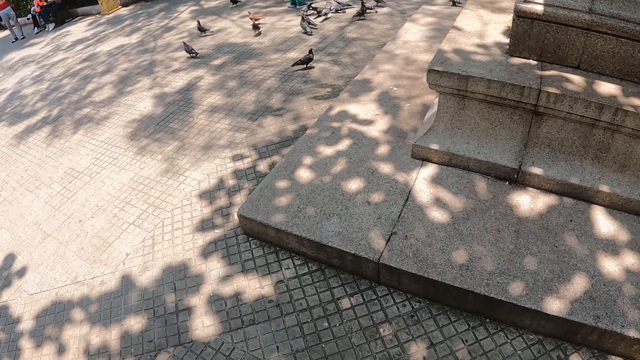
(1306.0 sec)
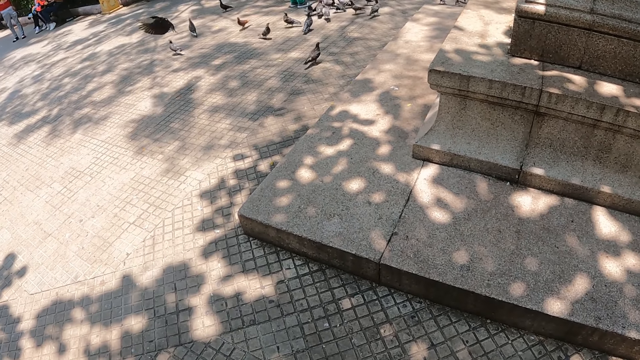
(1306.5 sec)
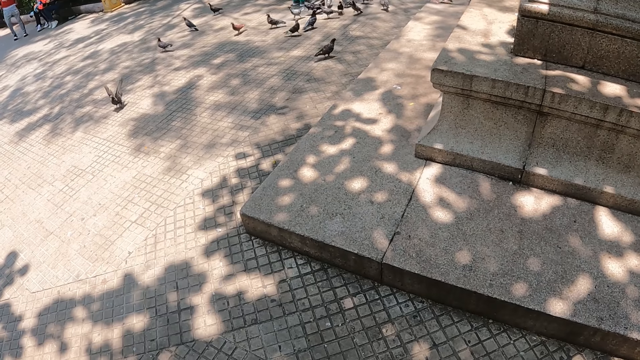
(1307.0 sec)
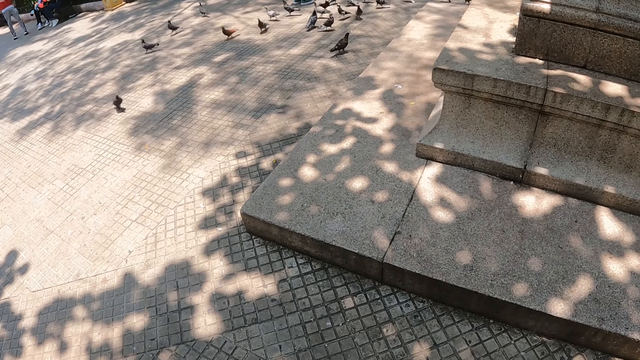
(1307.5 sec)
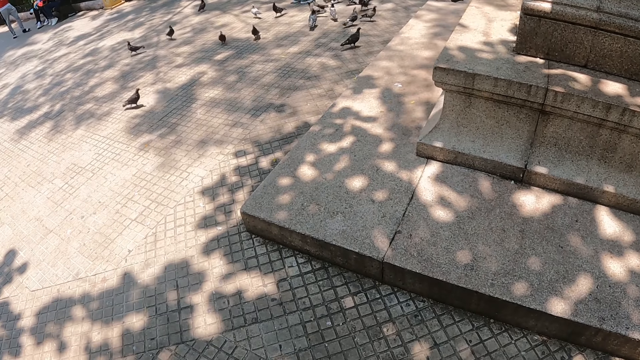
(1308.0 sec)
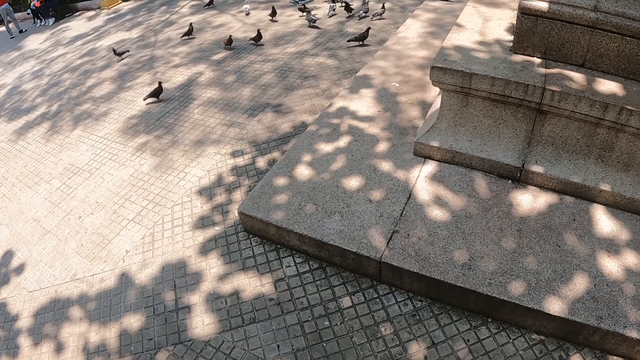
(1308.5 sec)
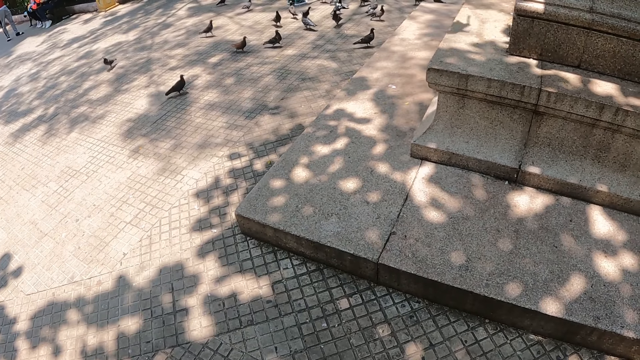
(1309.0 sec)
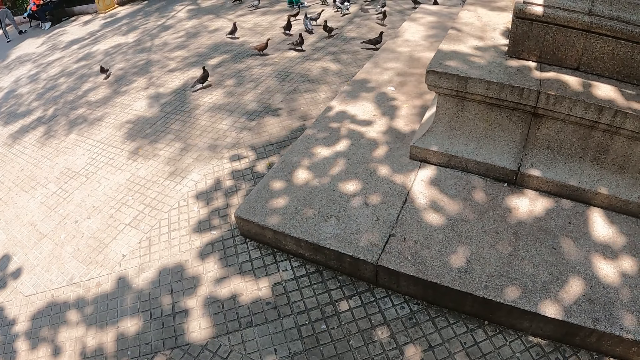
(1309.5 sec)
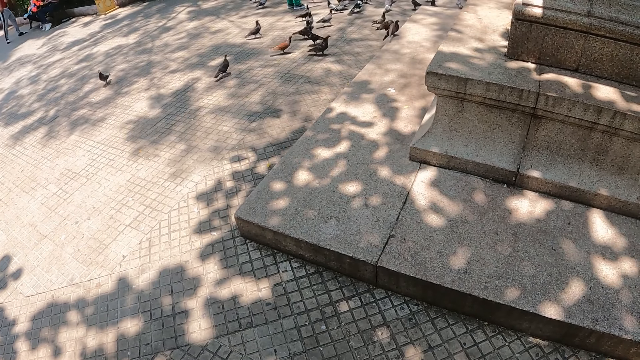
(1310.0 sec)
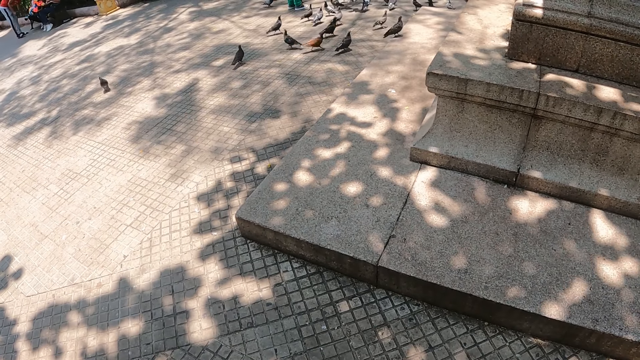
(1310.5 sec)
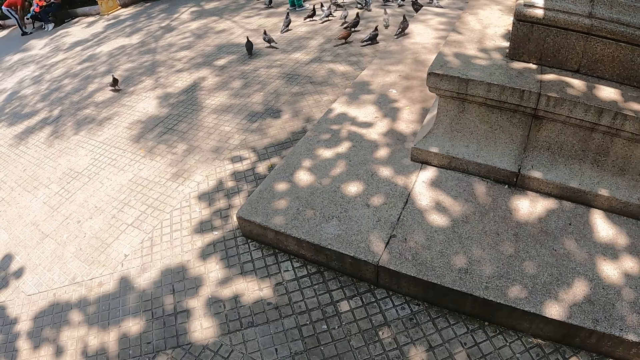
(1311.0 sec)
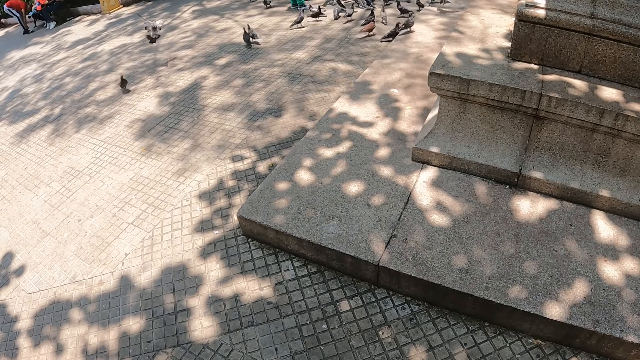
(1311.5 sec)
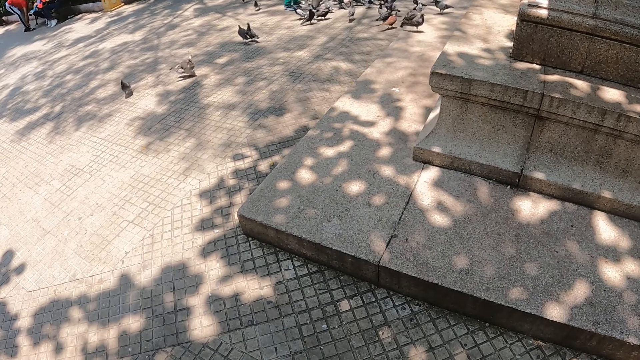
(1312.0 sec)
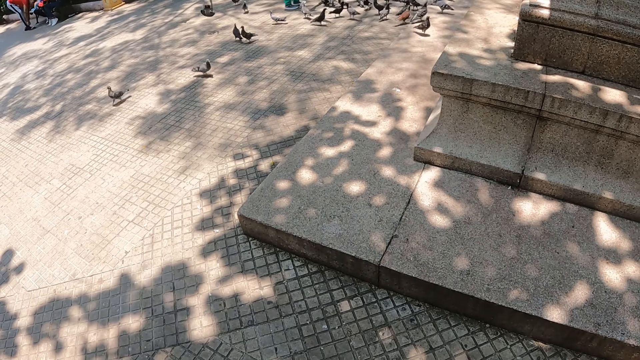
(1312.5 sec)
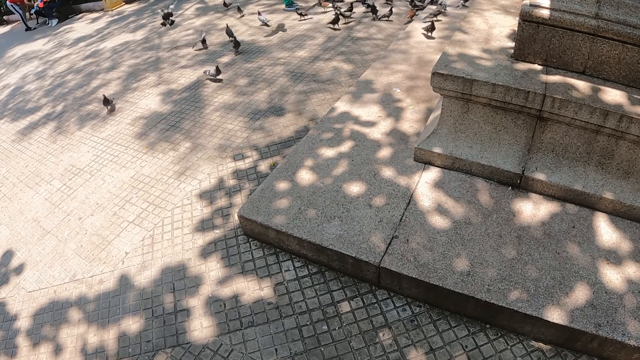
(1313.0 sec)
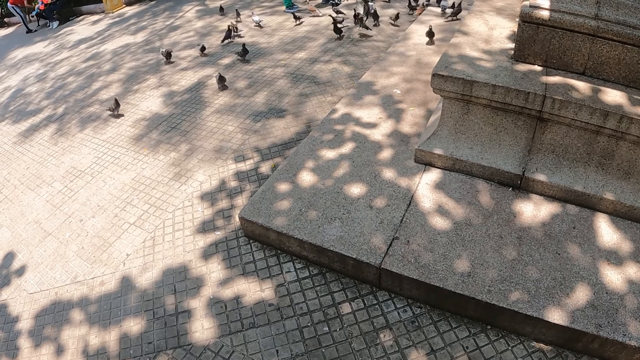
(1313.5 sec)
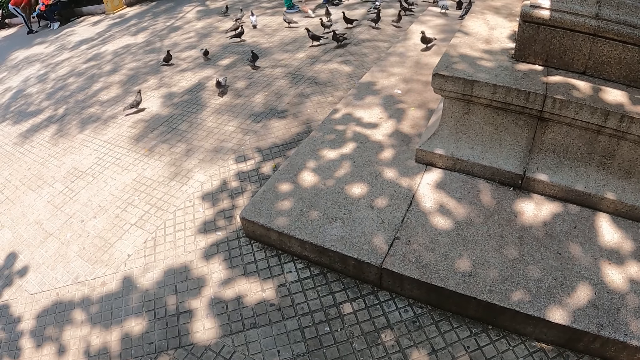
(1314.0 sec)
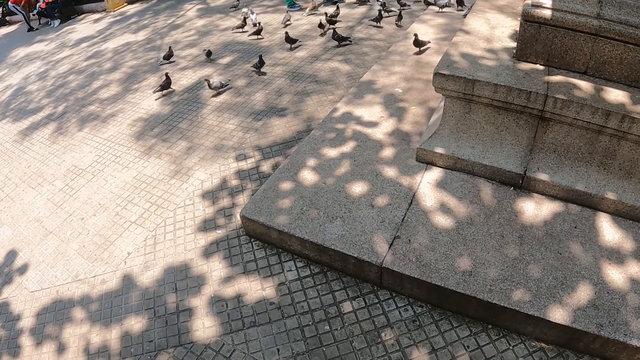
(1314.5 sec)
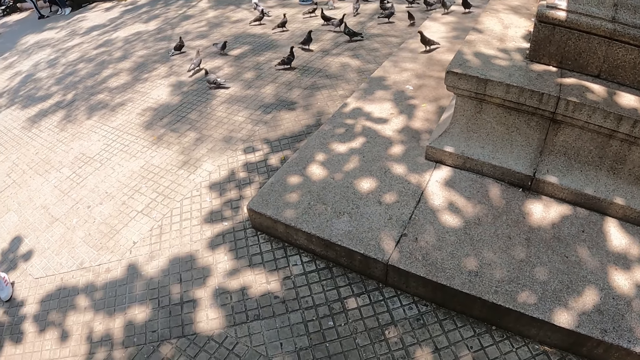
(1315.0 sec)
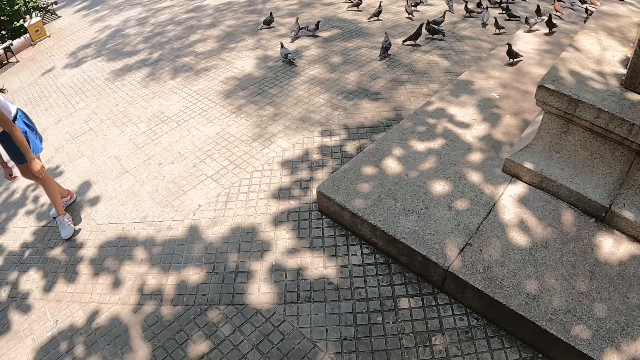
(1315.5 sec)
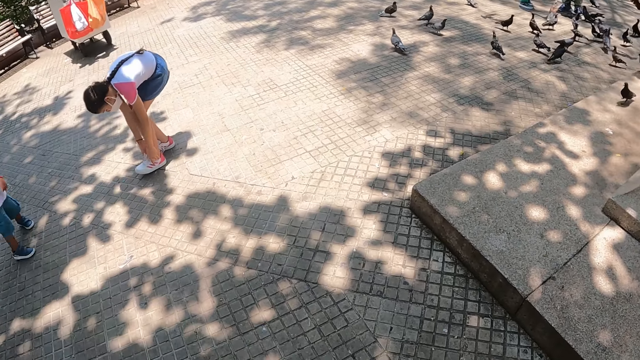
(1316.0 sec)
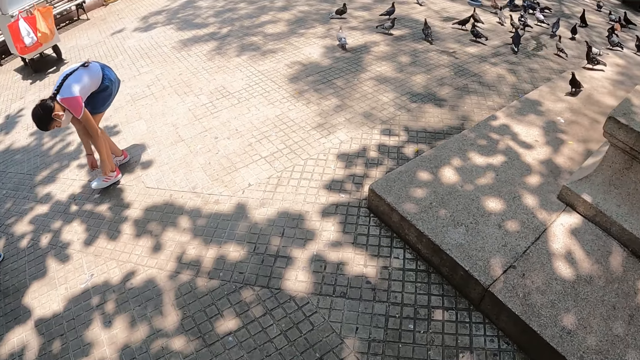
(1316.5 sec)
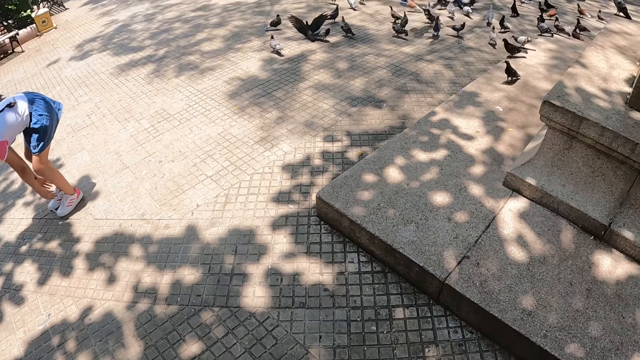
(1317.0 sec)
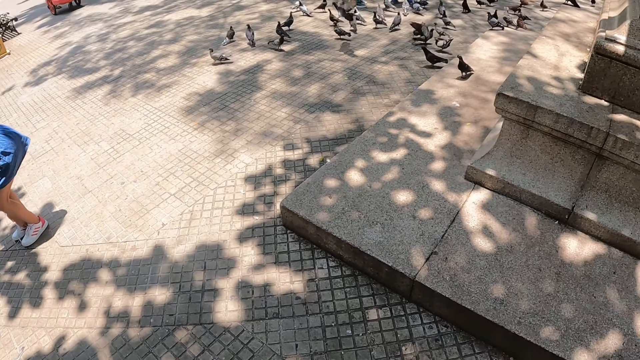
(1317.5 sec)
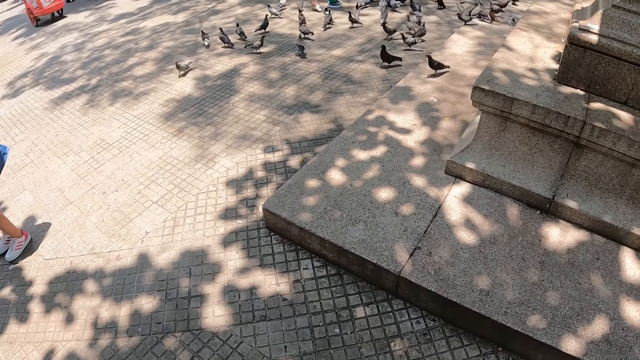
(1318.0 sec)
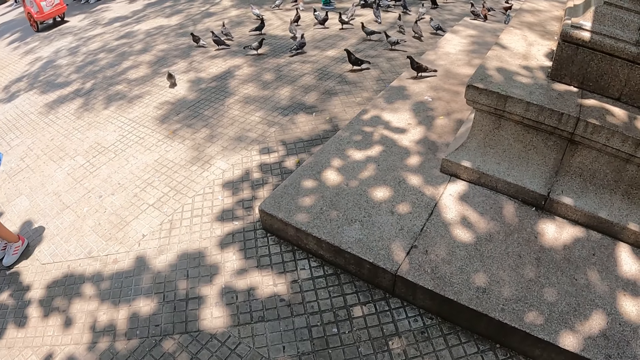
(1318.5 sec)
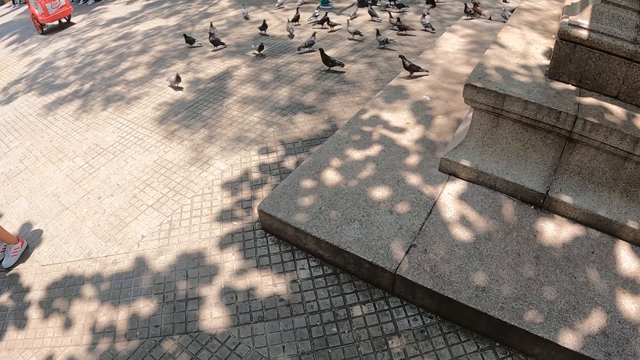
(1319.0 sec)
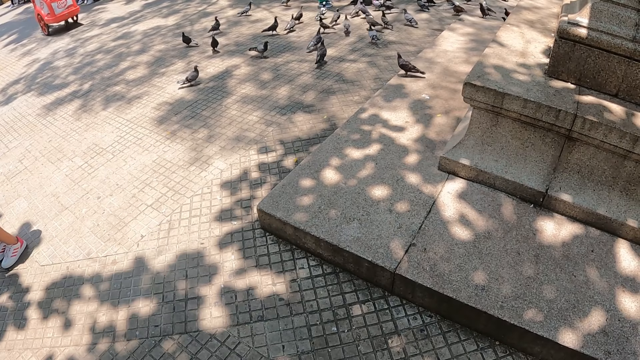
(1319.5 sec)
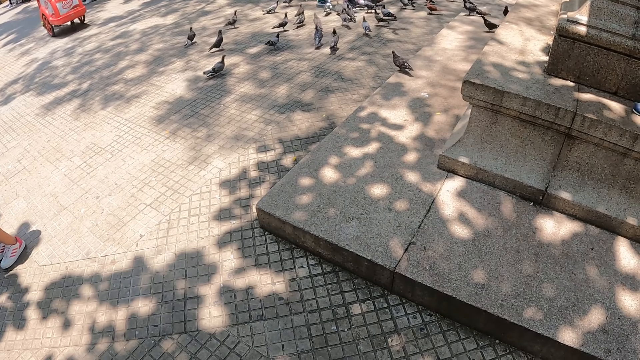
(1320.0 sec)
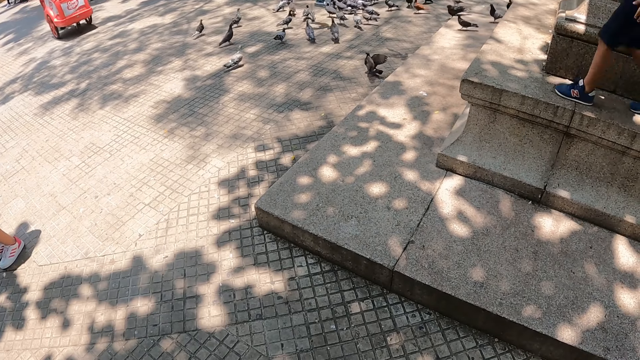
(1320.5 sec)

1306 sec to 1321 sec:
The camera wearer looks around.

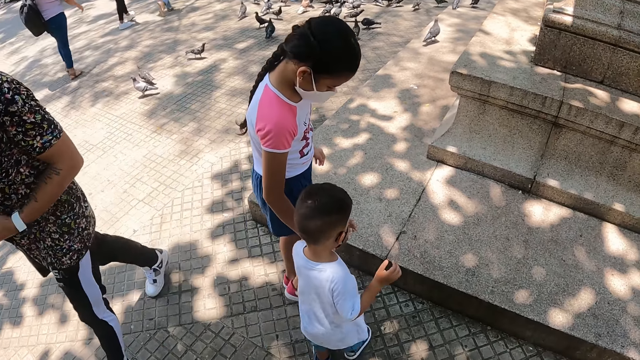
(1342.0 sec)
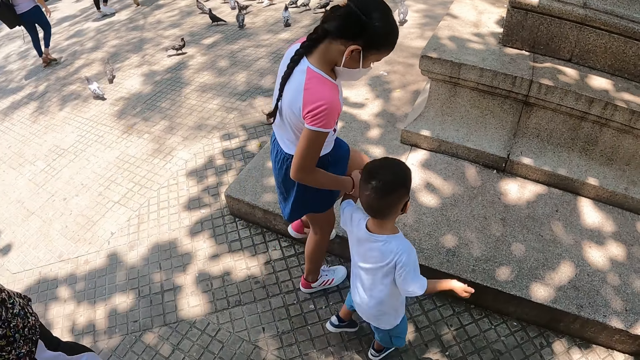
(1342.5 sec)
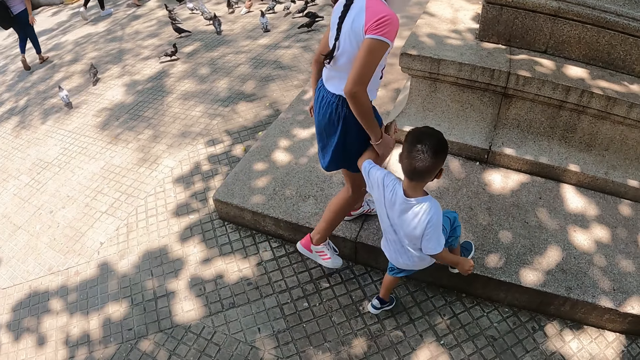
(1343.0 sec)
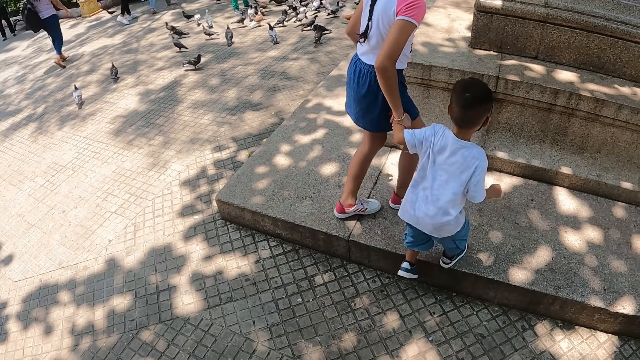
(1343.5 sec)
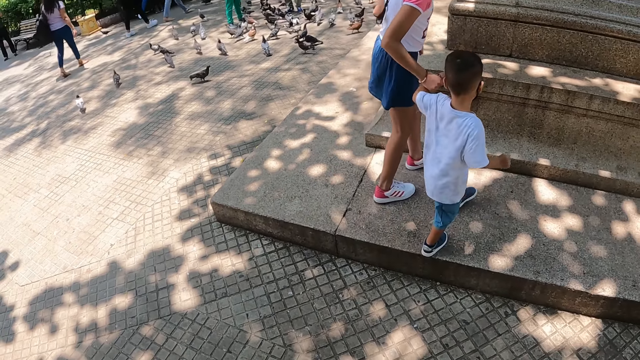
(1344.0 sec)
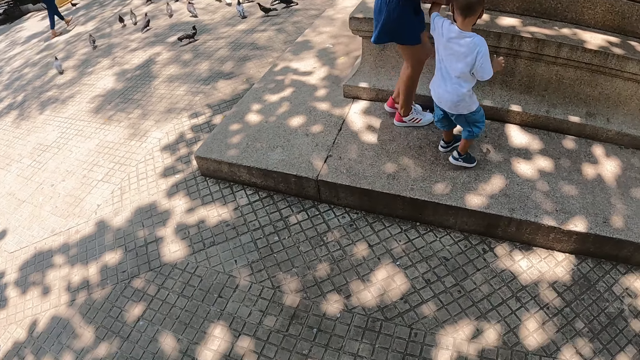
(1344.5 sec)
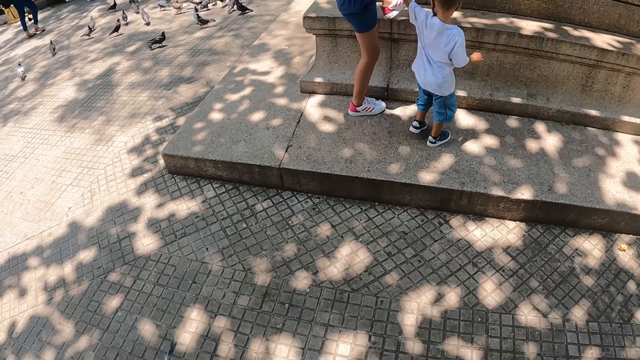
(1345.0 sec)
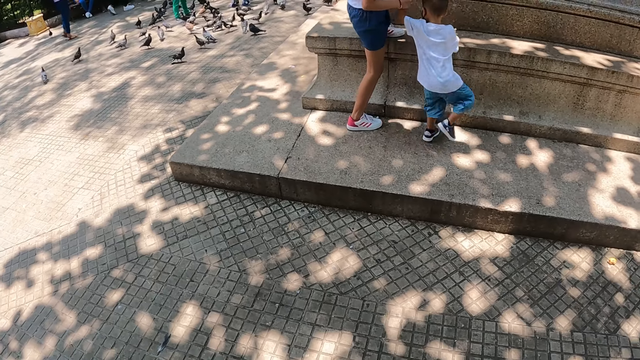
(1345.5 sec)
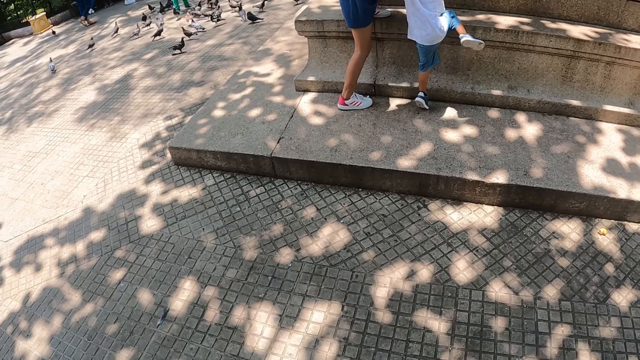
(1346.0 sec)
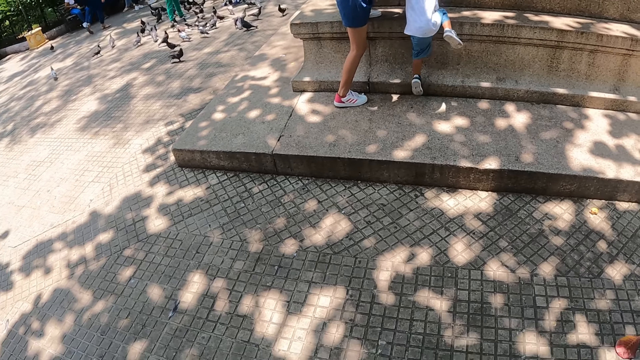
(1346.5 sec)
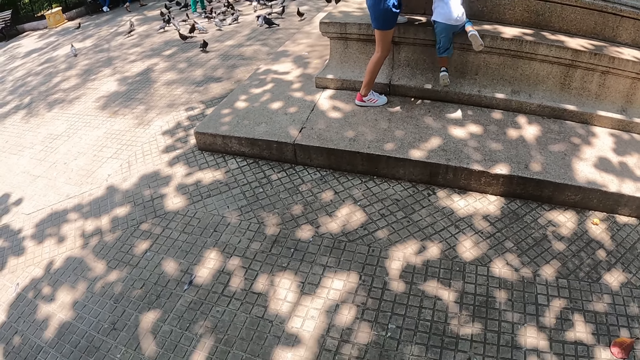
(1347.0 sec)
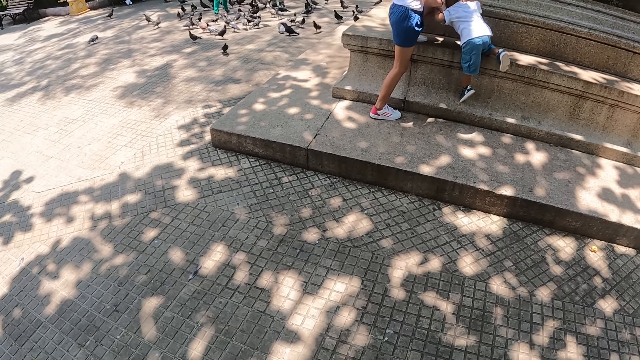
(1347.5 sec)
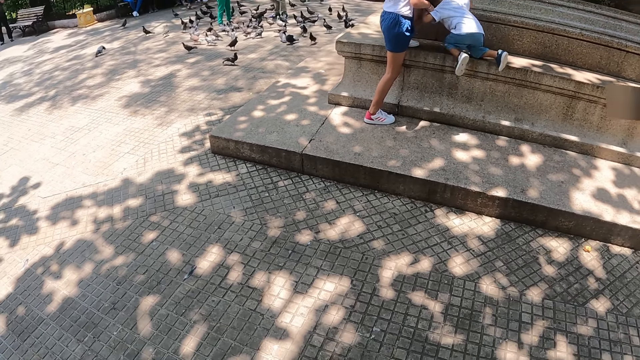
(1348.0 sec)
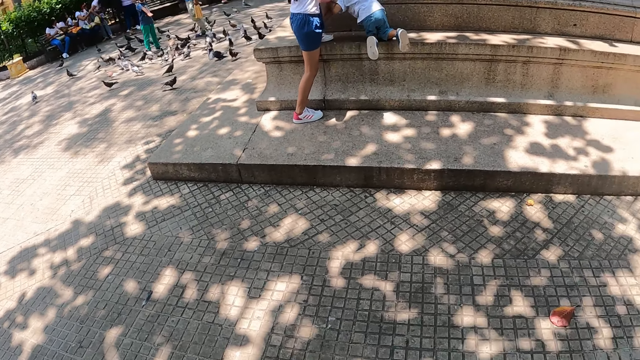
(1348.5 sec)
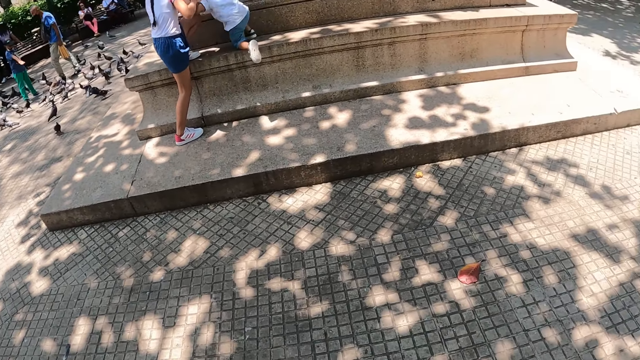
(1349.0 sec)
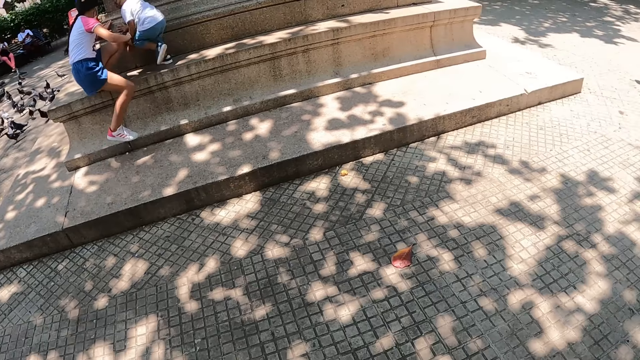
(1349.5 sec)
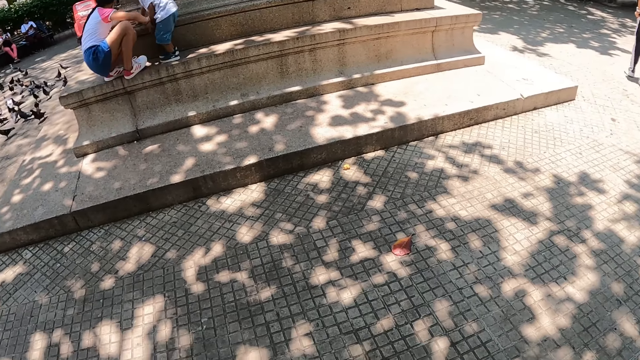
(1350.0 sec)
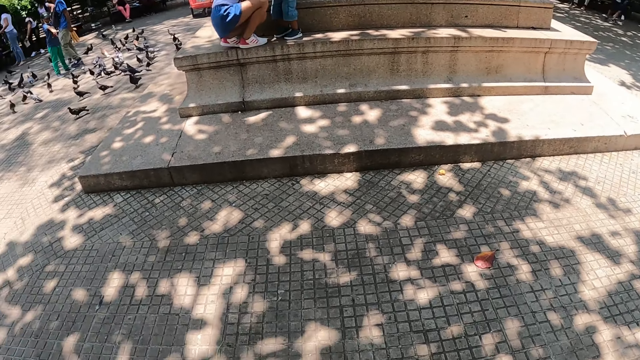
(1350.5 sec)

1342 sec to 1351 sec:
The camera wearer moves back. They look around.
